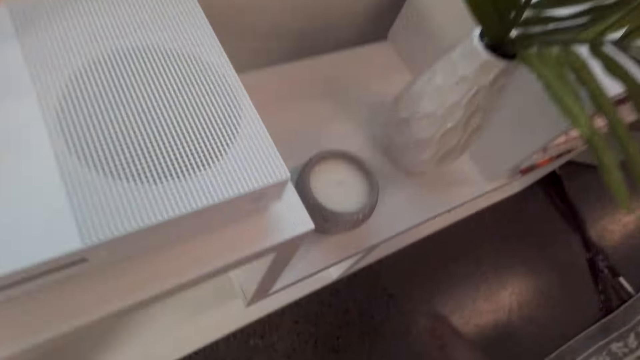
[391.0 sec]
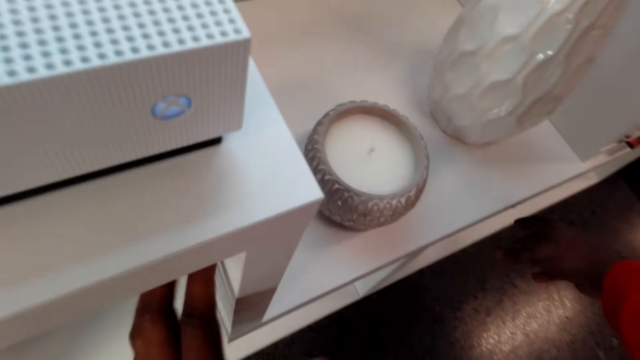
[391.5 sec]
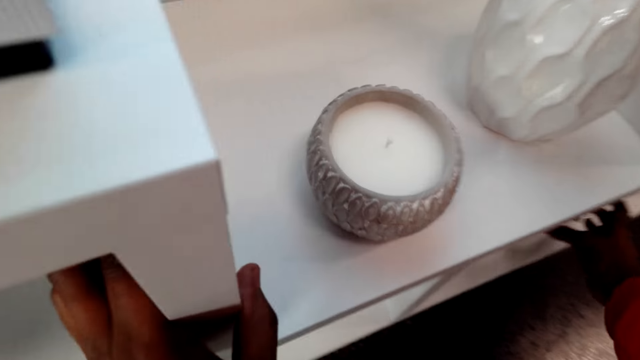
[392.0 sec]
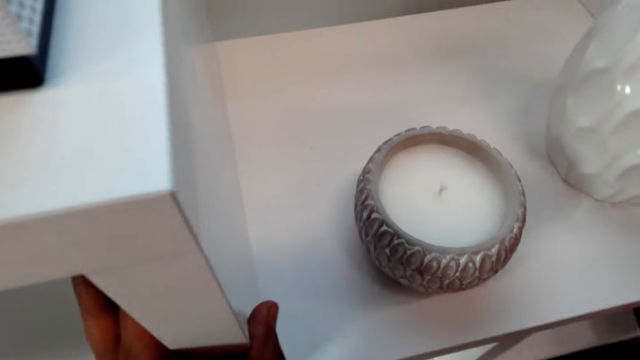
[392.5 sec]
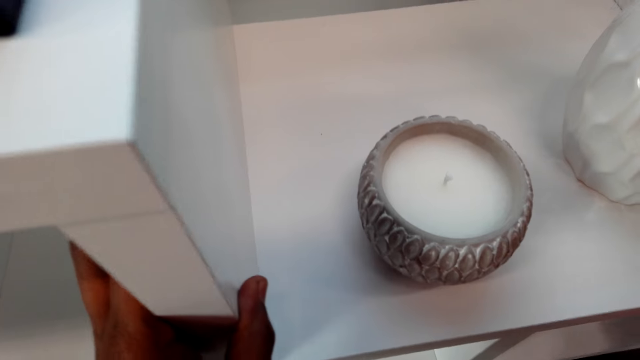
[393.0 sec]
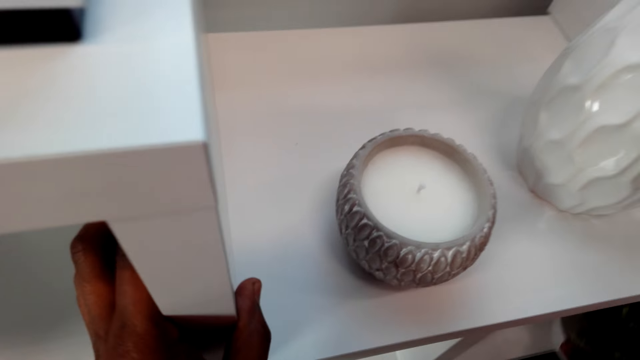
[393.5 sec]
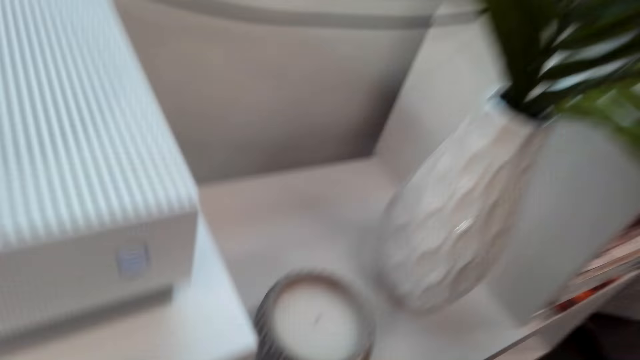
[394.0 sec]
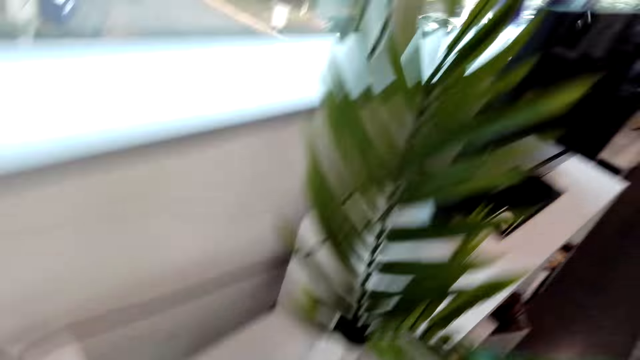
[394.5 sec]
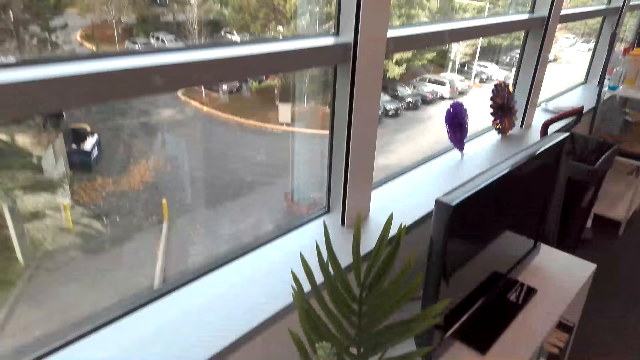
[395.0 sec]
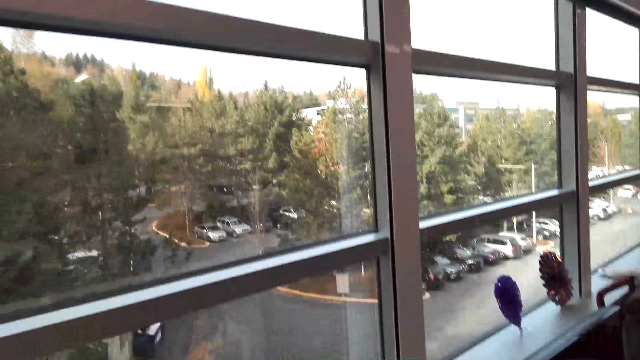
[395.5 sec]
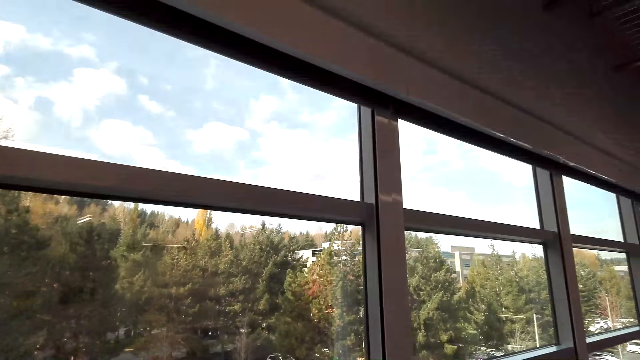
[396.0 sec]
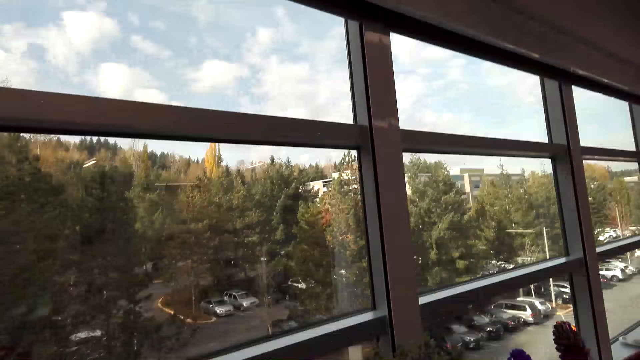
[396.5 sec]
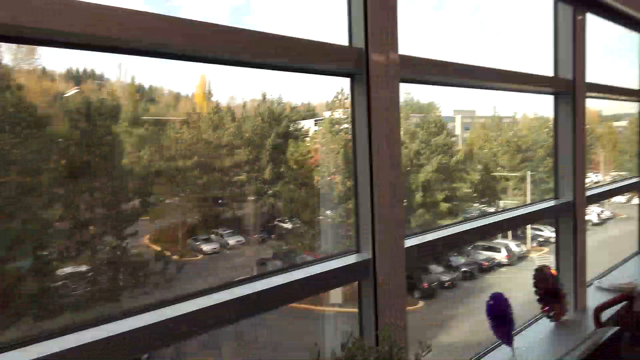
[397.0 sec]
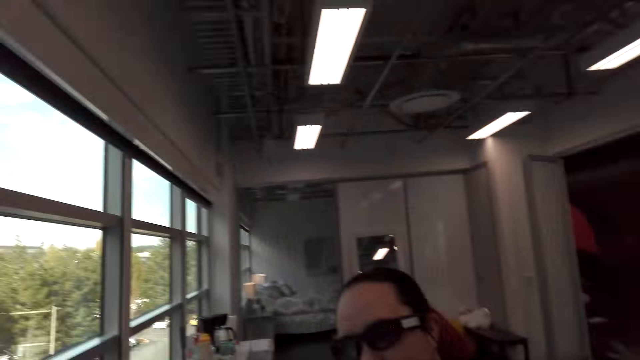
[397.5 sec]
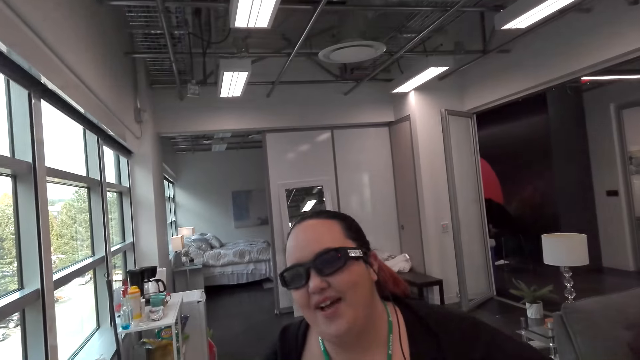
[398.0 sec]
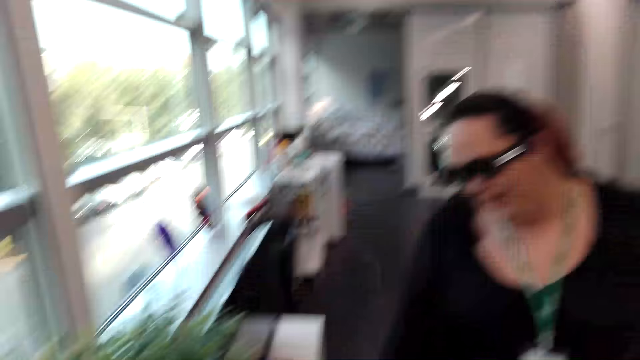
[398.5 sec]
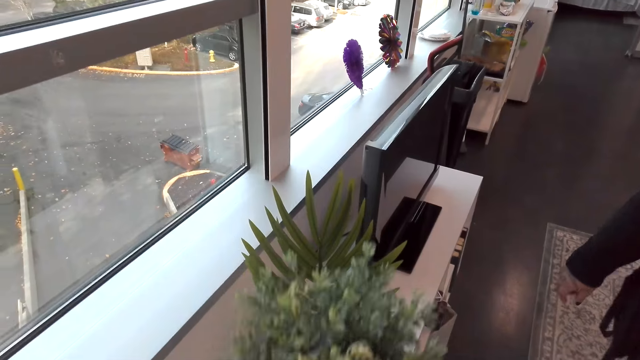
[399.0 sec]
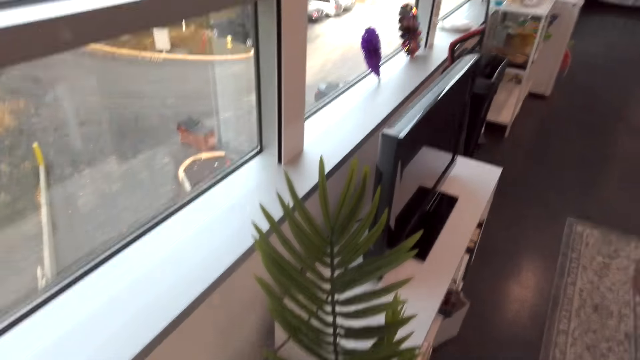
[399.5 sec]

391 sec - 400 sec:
The camera wearer picks up a flower vessel. They dialogue with a woman.

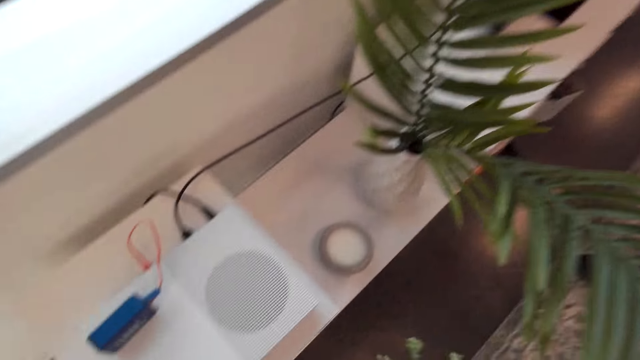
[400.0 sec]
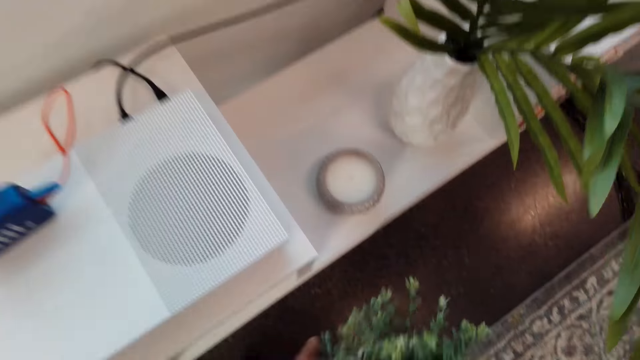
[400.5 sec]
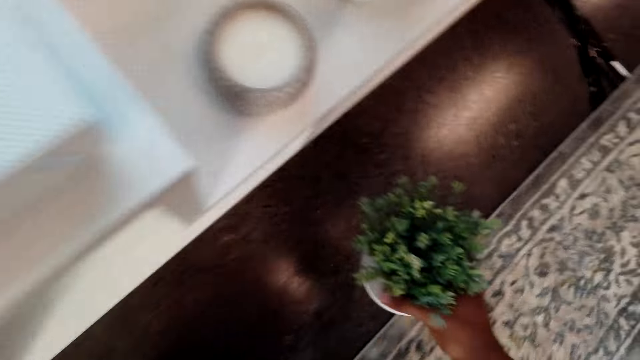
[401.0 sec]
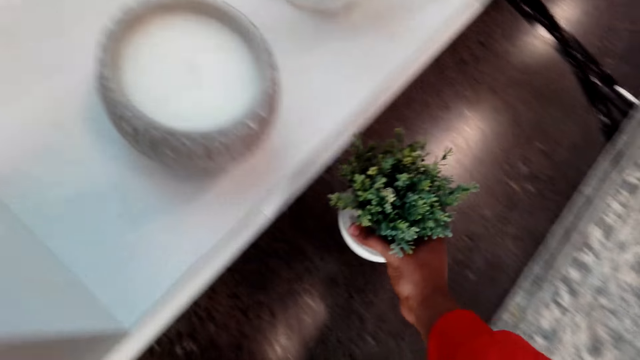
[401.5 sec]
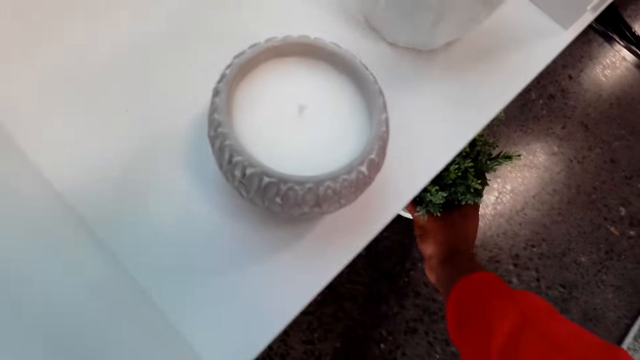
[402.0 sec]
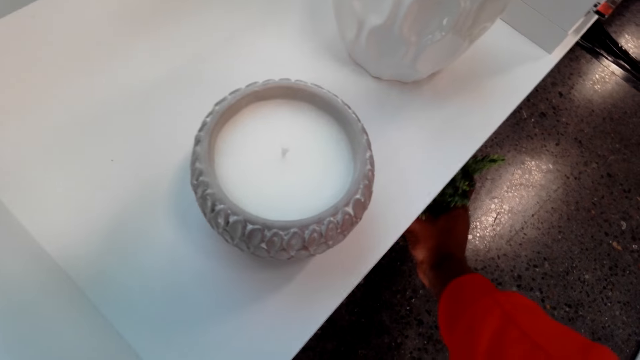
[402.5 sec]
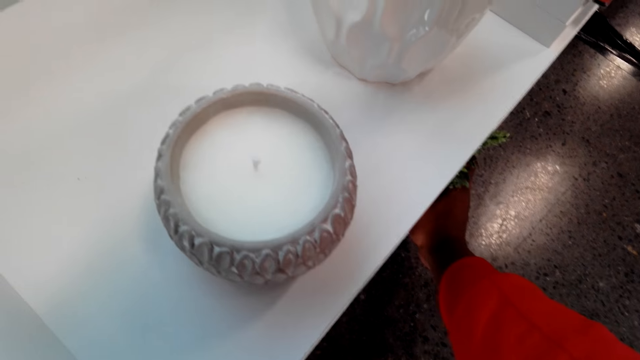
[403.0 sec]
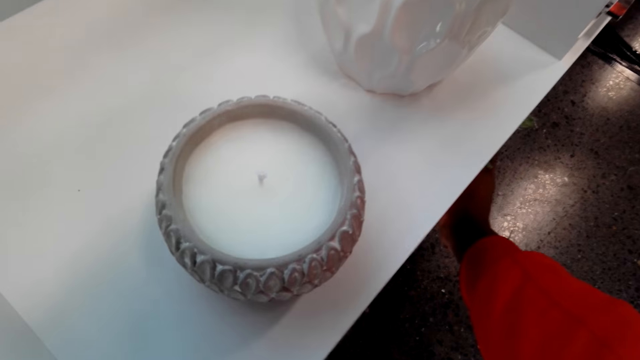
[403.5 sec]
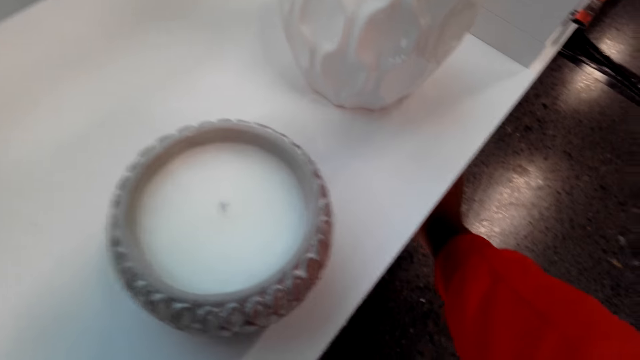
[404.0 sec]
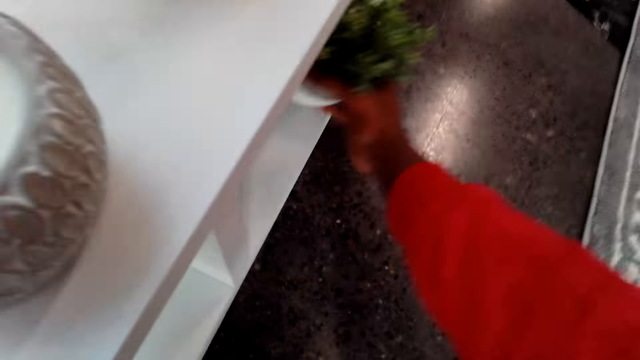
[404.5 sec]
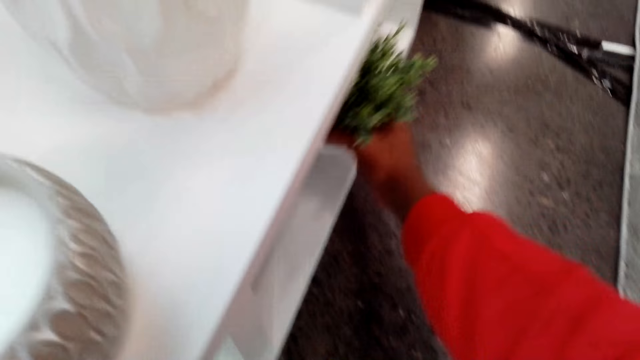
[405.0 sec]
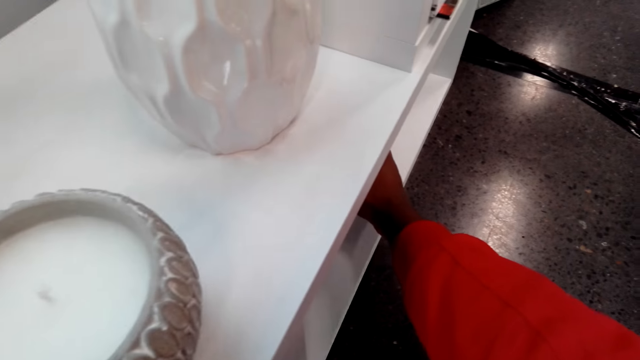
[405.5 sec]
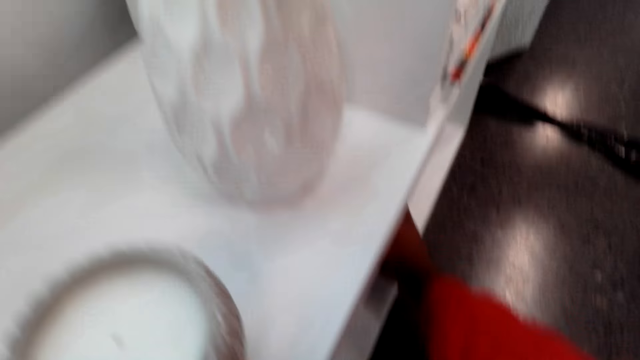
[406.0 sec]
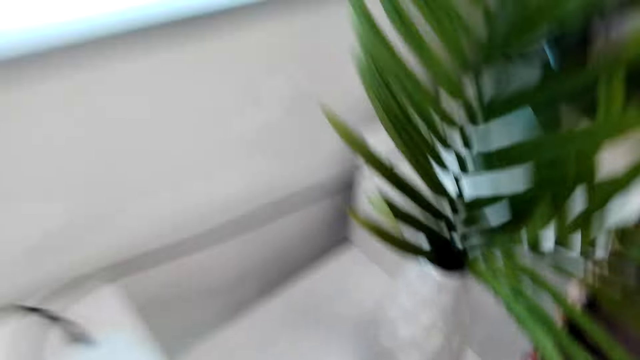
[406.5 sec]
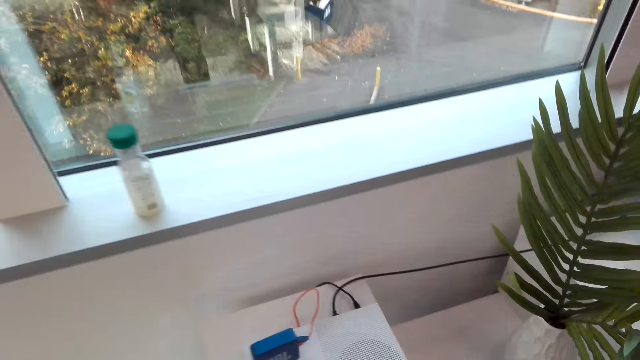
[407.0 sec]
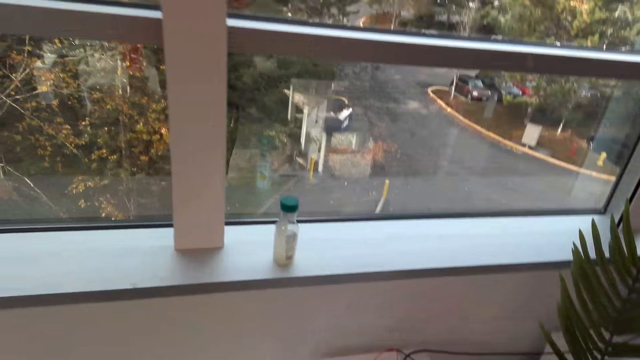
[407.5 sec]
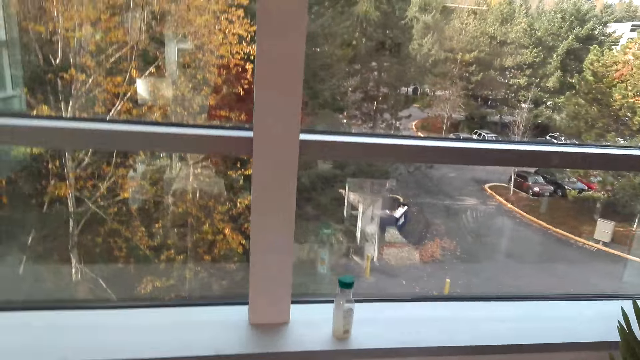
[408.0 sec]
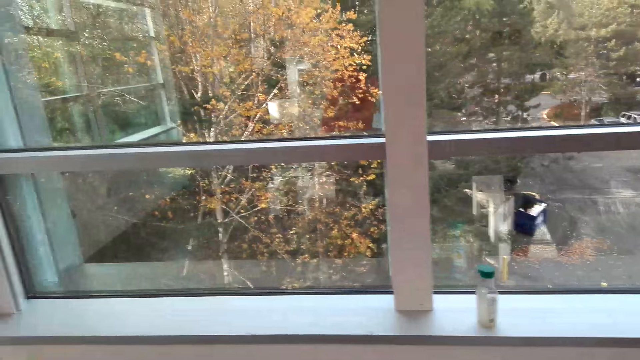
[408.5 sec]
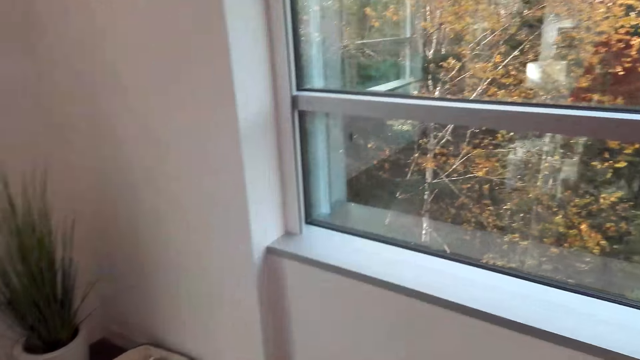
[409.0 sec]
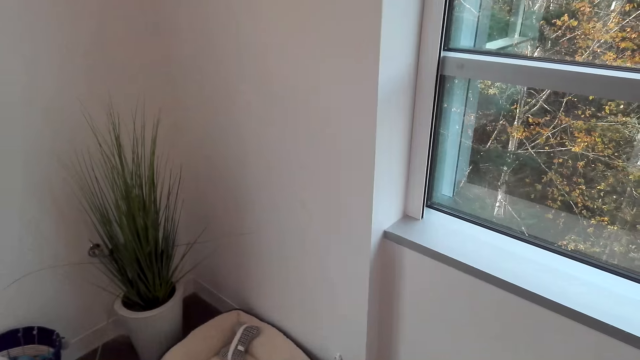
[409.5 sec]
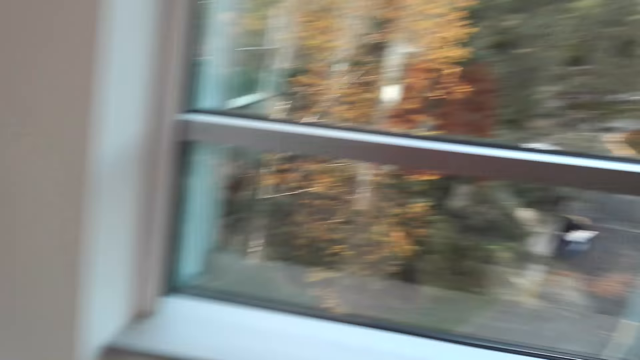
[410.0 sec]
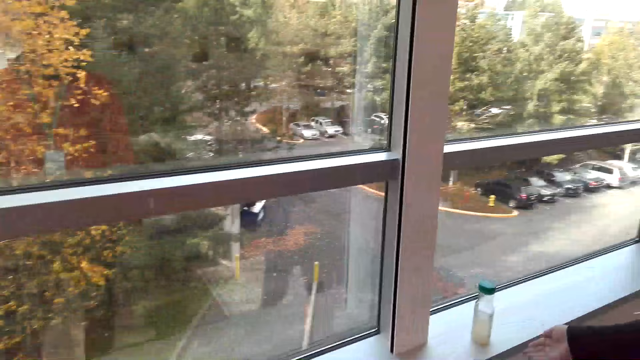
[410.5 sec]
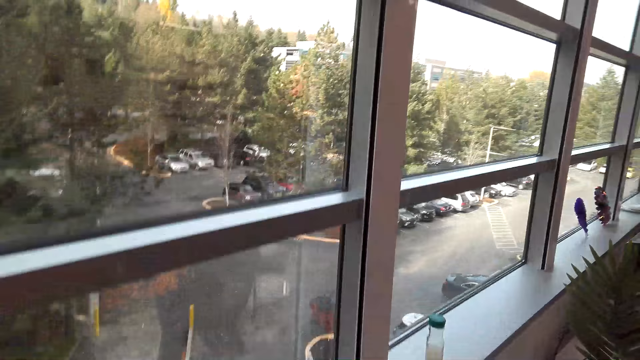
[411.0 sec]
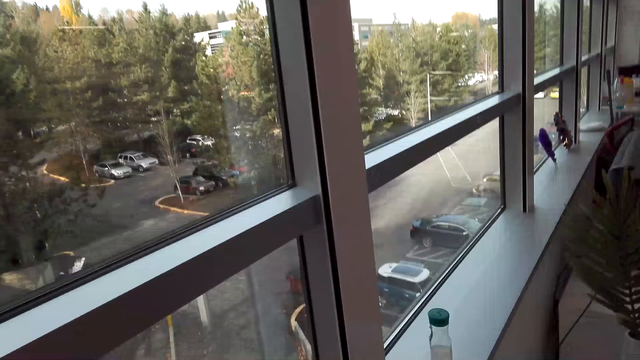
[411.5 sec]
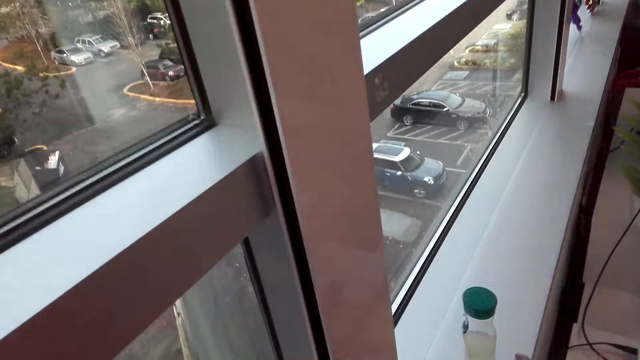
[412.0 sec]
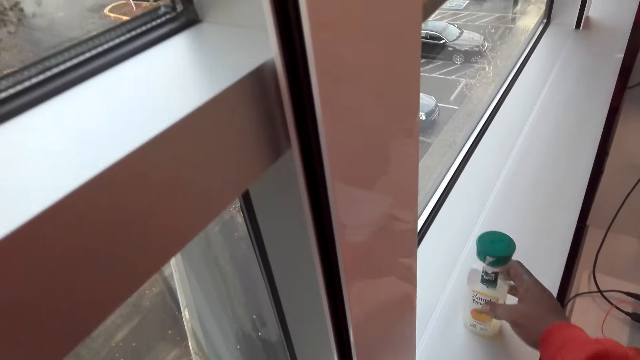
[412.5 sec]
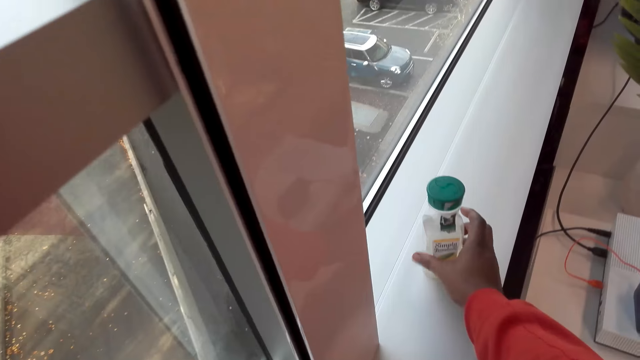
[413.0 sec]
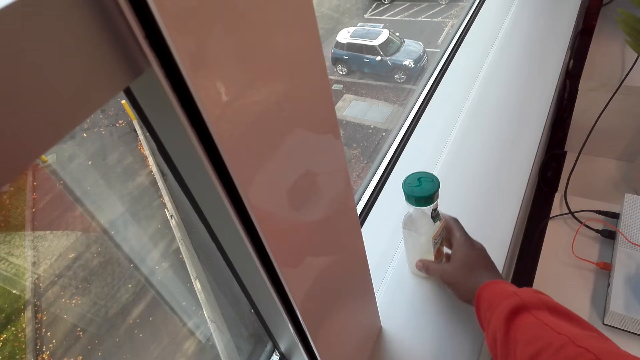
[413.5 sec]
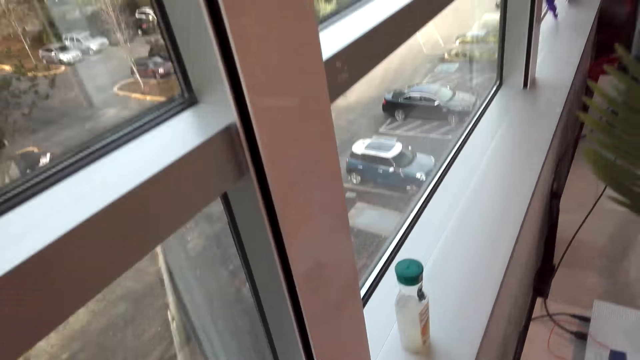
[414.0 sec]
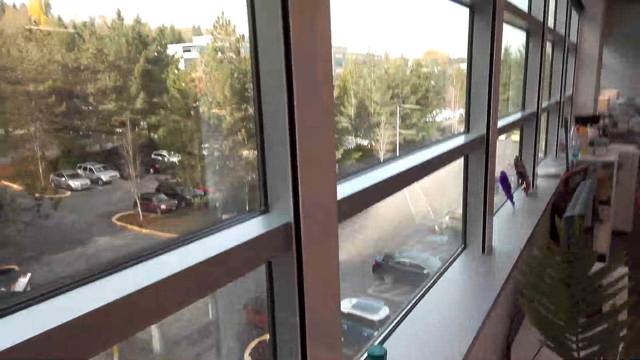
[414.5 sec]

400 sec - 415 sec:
The camera wearer drops a flower vessel. They dialogue with a woman. They look around. They turn a bottle.
